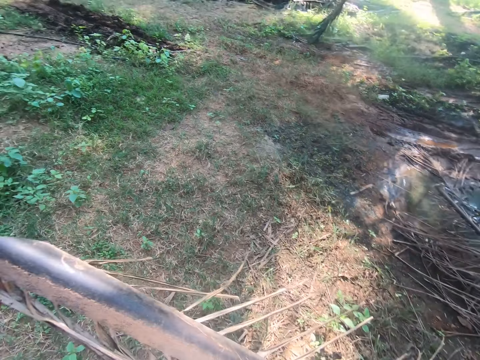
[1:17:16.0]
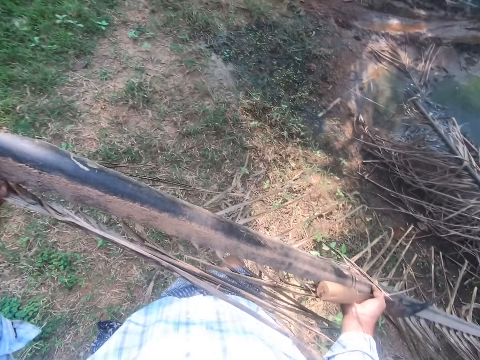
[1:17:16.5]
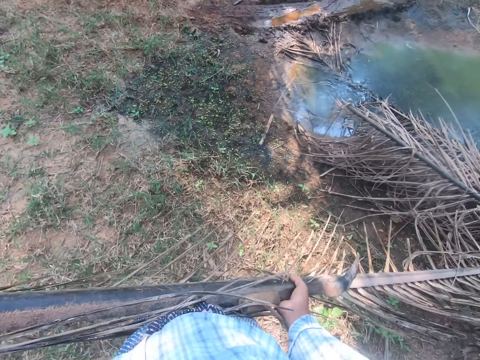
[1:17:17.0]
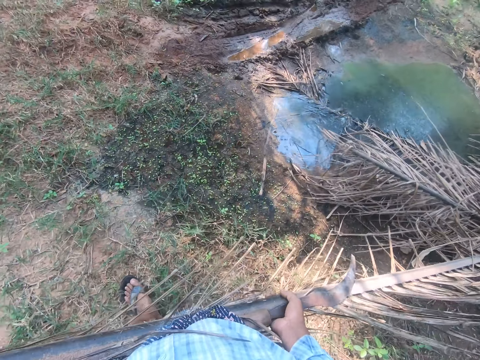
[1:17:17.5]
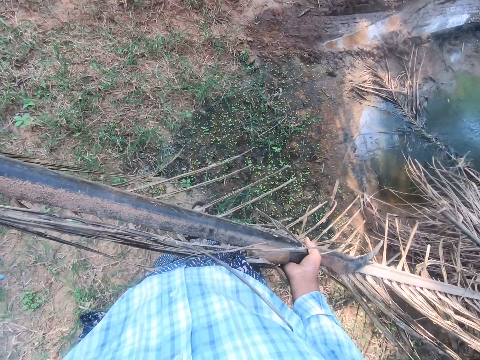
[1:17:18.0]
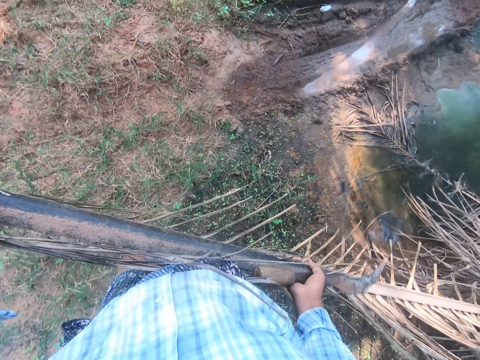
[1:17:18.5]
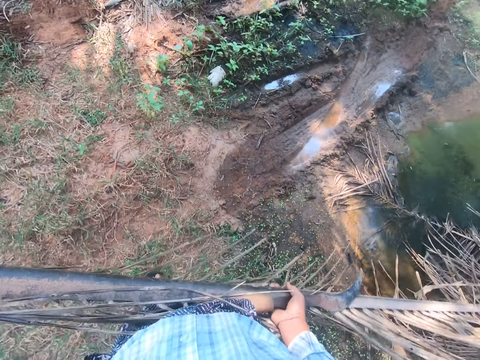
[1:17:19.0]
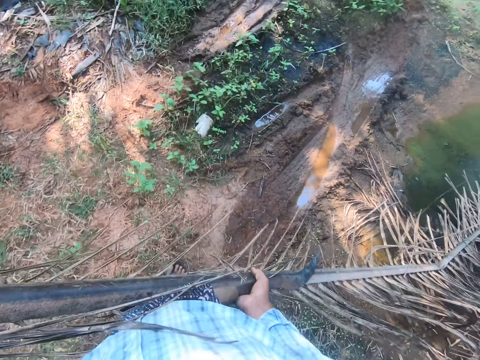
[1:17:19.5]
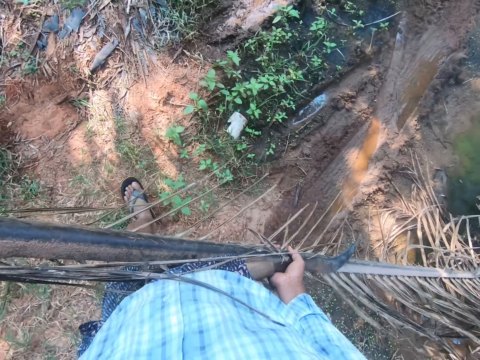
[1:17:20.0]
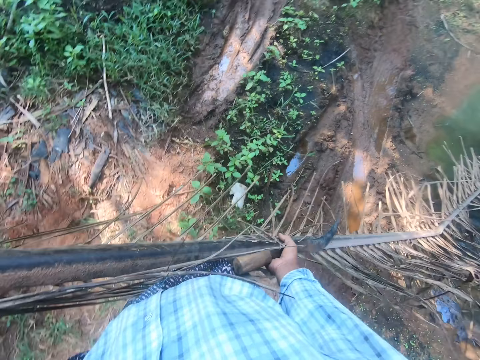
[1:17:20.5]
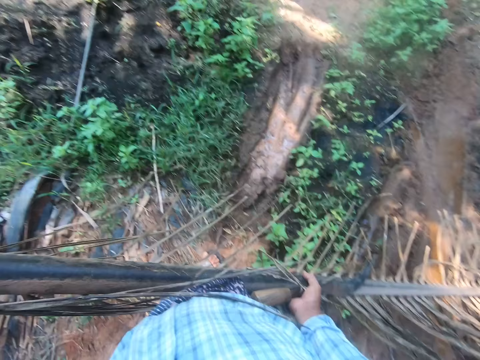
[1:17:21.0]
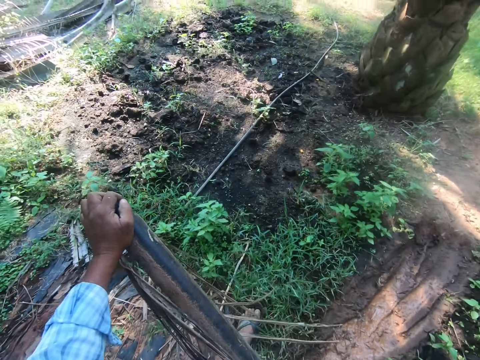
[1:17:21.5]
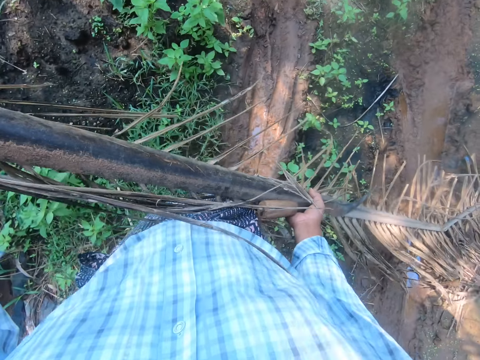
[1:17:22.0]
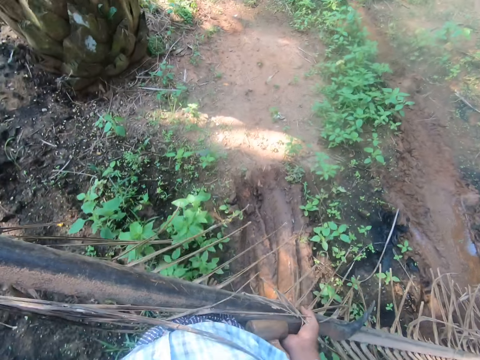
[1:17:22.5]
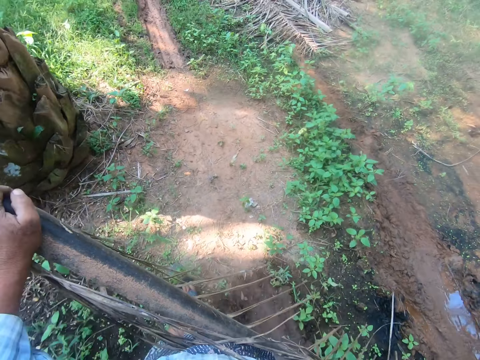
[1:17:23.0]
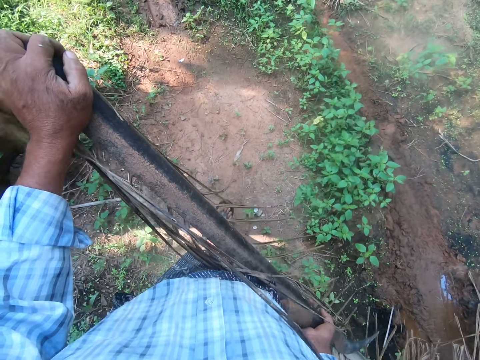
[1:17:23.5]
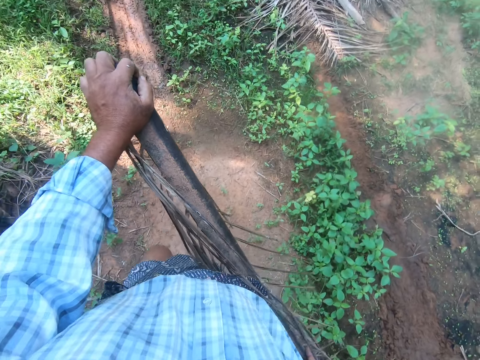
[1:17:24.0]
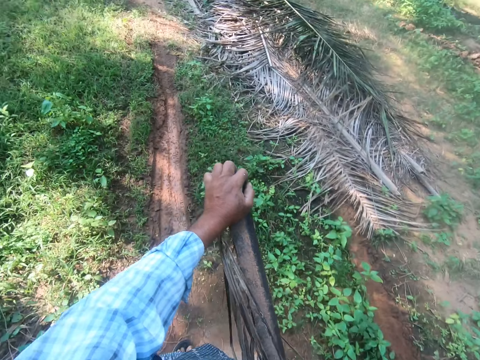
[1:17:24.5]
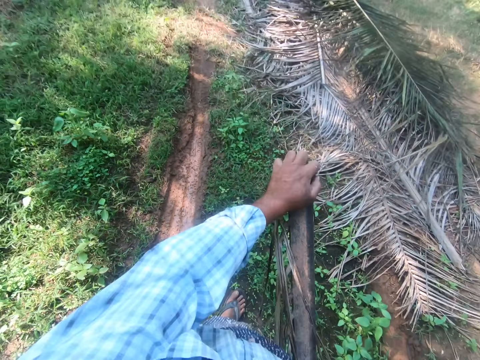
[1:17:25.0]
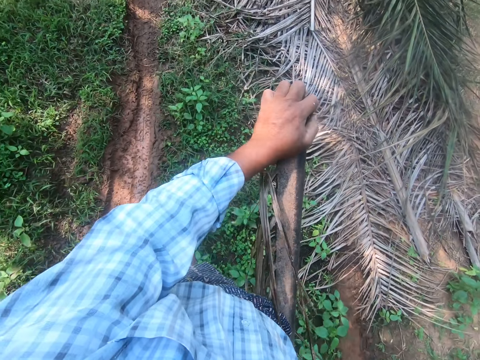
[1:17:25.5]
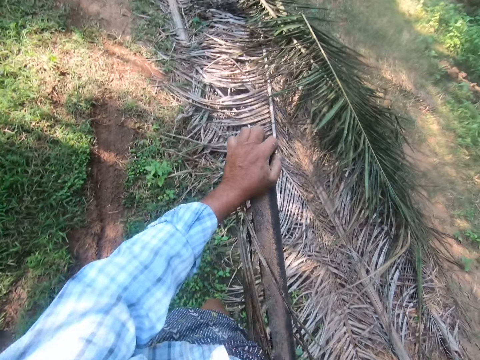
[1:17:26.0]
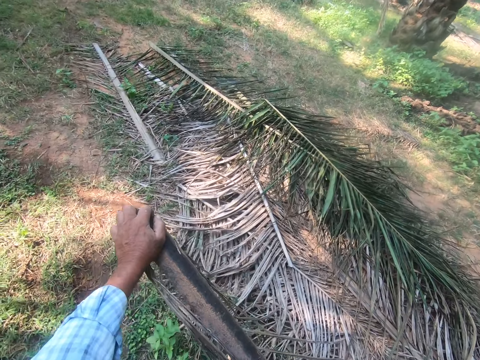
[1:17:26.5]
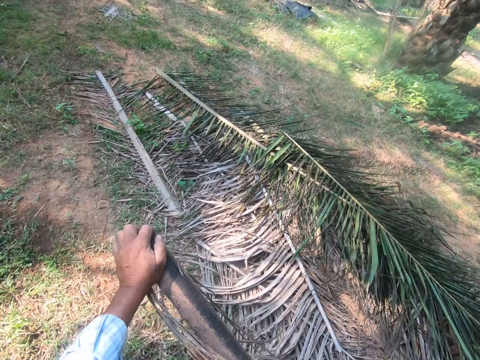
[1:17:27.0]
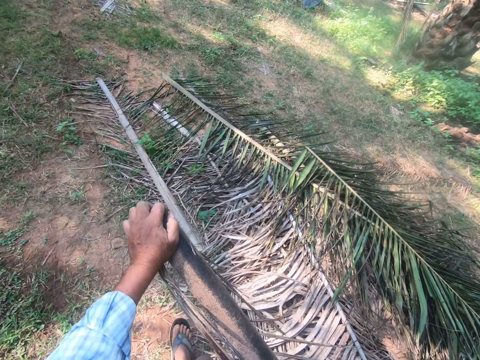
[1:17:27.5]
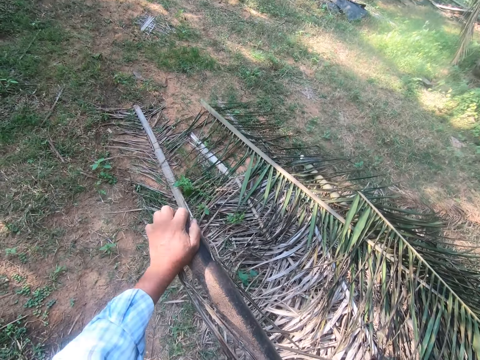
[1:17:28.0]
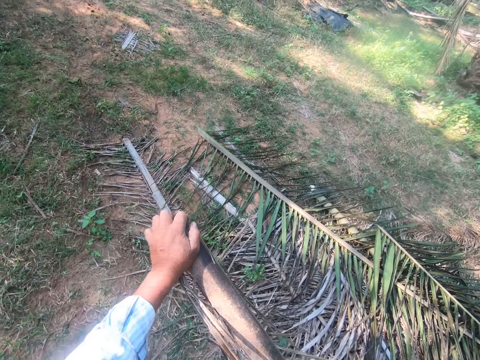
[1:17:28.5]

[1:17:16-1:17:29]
The camera wearer carries the palm frond from one part of the farm to another with both hands.

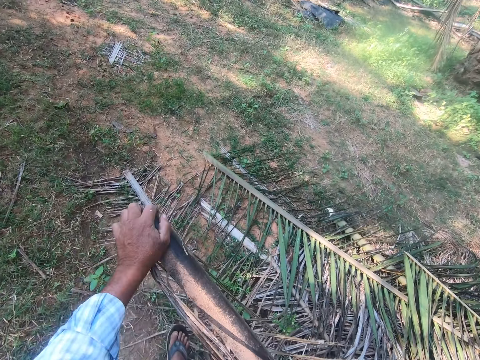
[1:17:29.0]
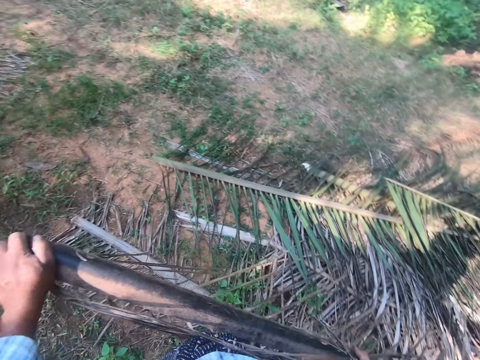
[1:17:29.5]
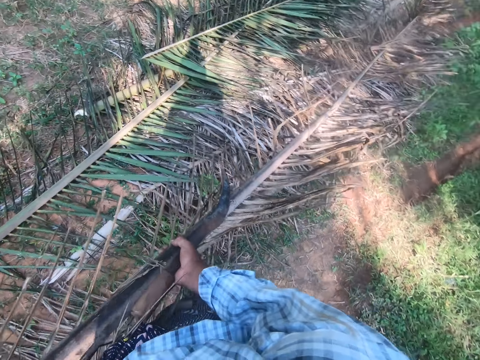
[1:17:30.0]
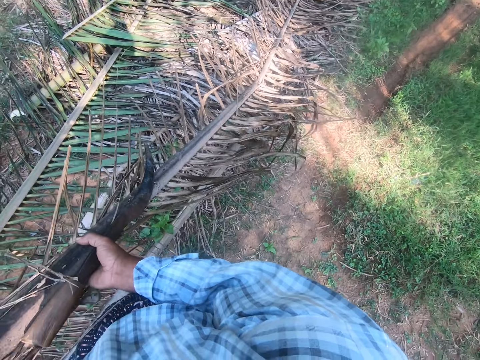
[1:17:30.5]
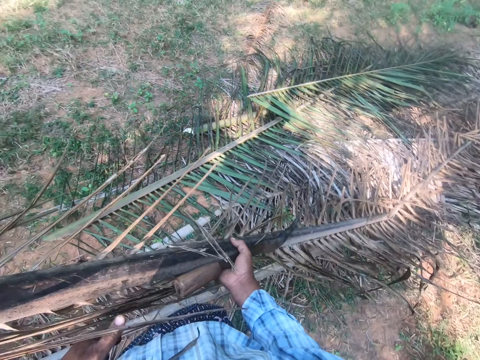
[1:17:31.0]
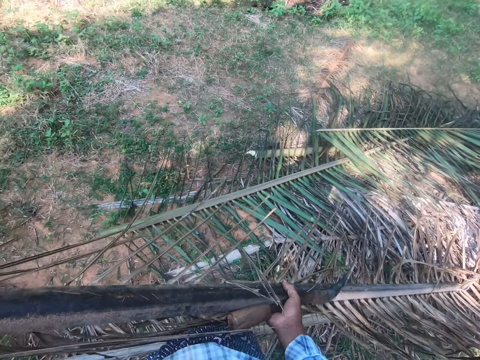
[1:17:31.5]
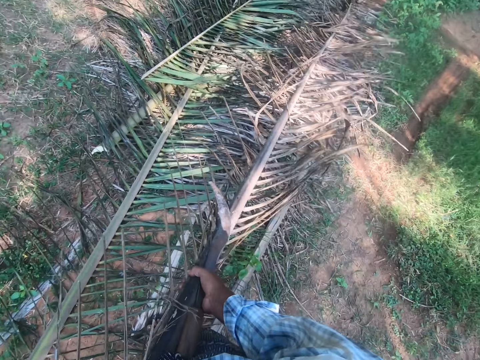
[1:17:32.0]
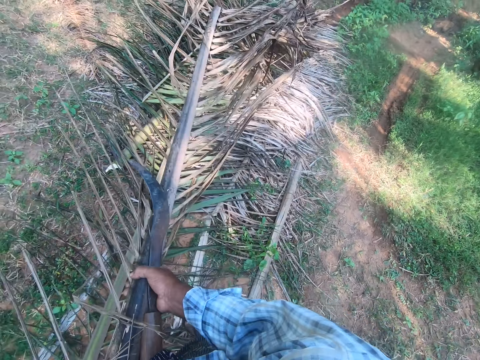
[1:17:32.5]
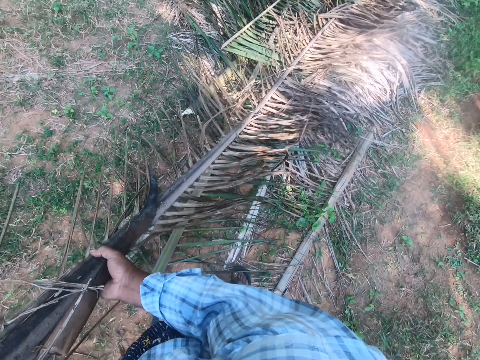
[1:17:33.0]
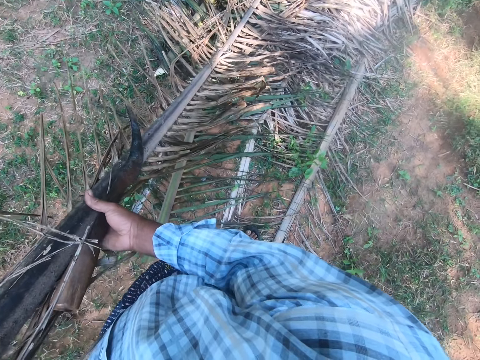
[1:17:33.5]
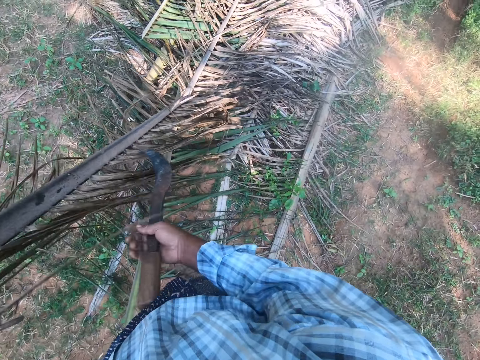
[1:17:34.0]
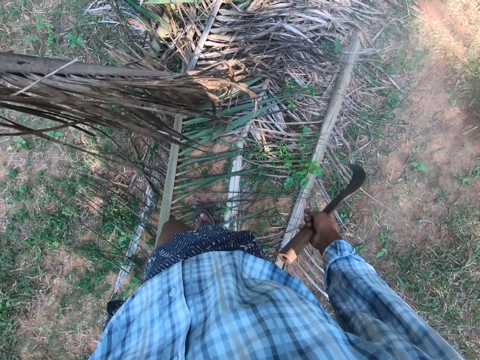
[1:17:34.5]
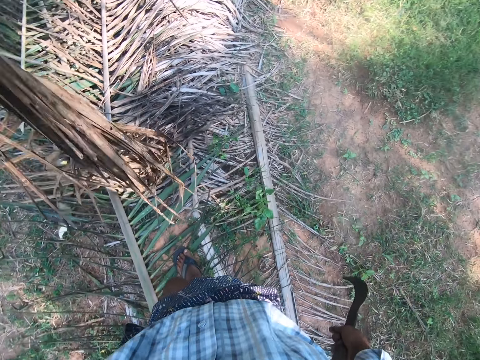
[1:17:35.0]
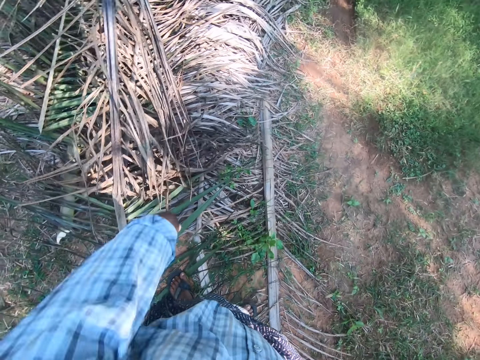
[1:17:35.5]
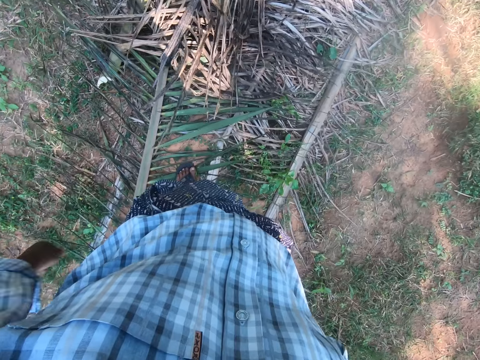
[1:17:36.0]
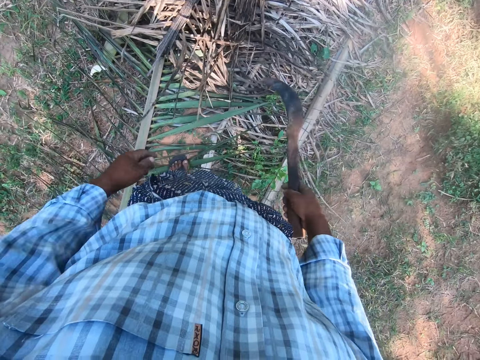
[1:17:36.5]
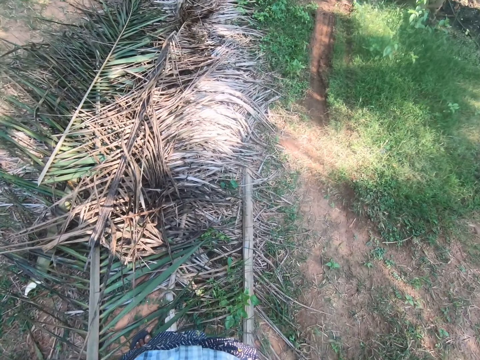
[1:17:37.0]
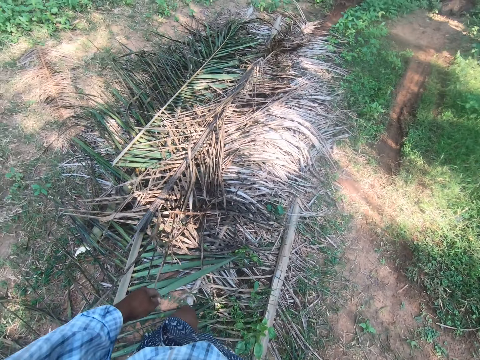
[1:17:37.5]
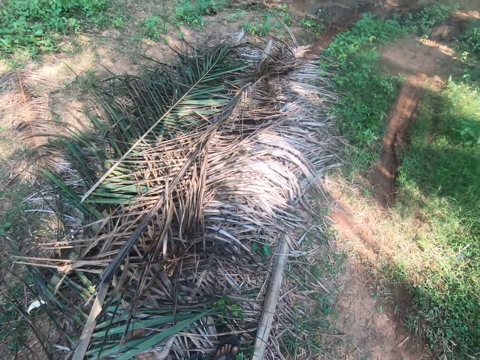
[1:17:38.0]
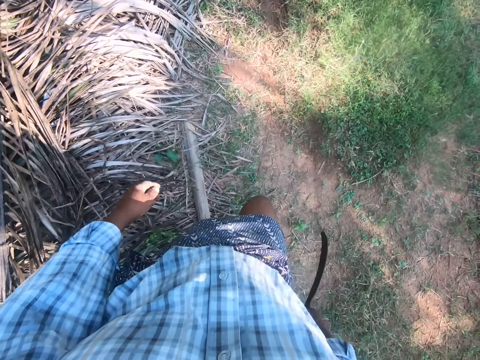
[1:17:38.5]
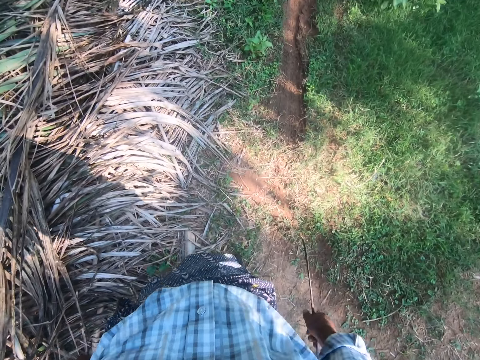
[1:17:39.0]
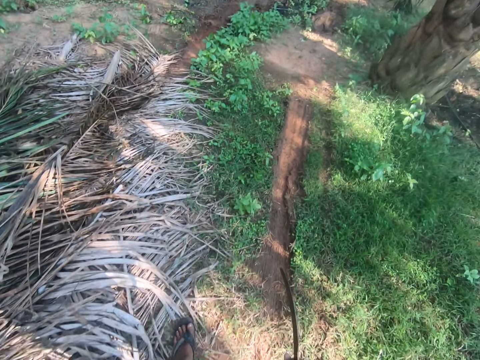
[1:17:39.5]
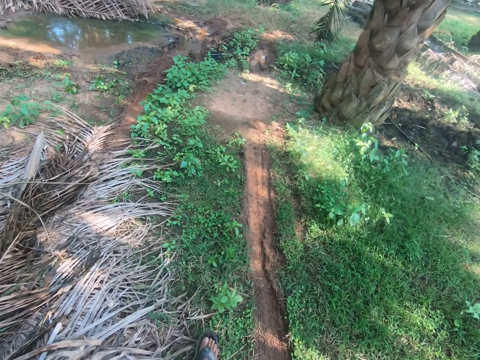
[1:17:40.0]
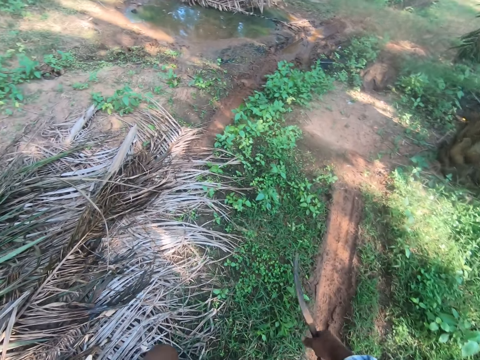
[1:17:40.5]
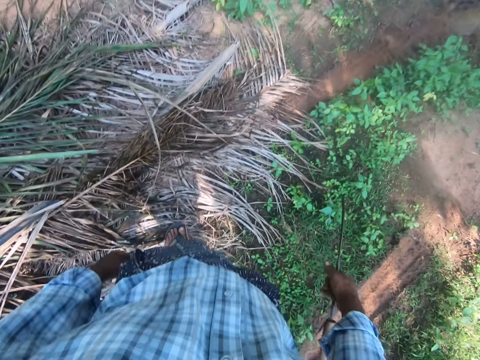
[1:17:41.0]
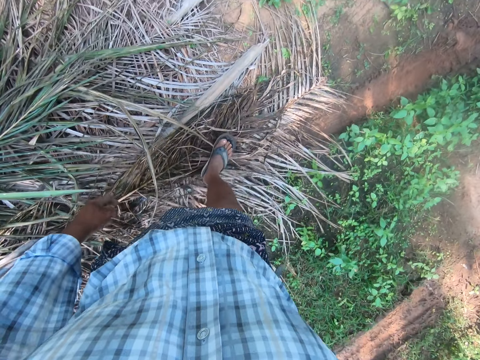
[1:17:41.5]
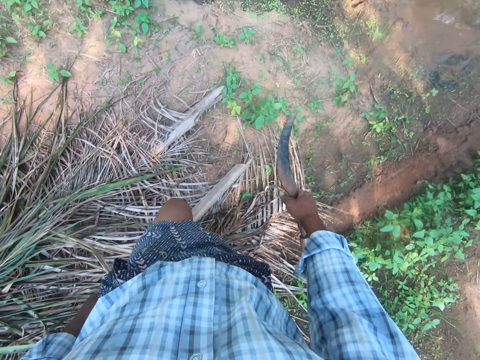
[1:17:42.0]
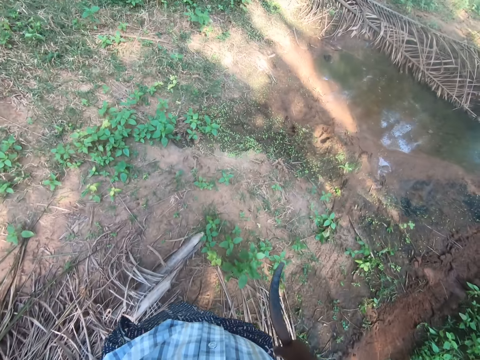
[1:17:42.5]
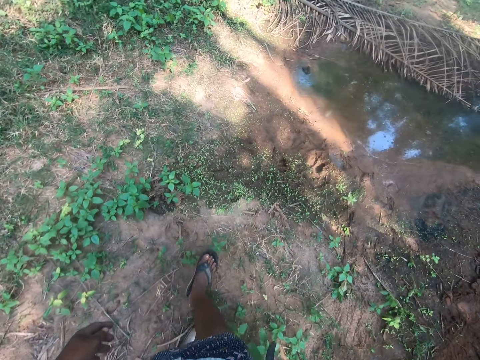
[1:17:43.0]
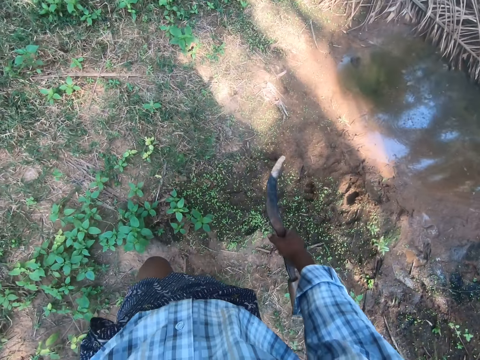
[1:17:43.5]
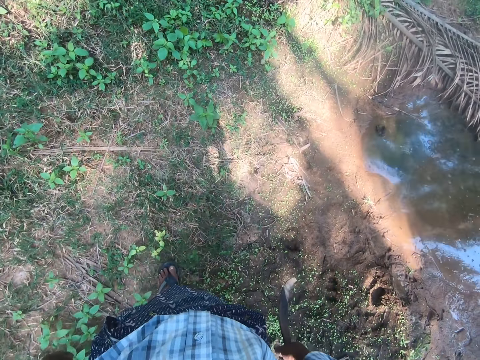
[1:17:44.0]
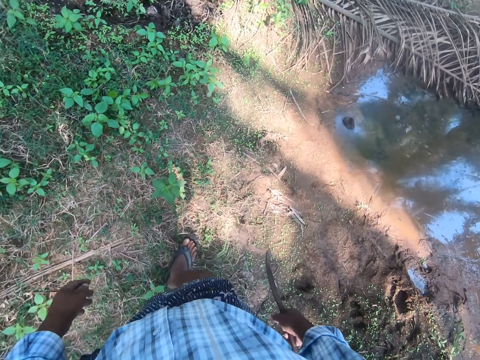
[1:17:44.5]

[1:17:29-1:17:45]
The camera wearer transfers the palm frond to his left hand. He drops the palm frond on the pile of palm fronds. He stands. He walks from one part of the farm to another with a sickle in his right hand. He steps across the pile of palm fronds.
